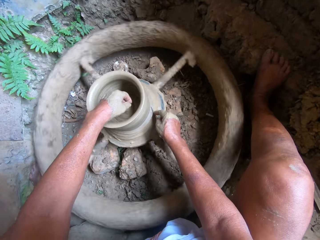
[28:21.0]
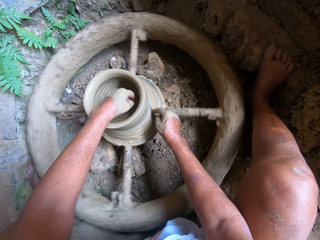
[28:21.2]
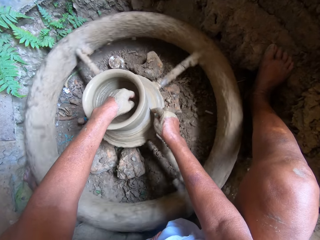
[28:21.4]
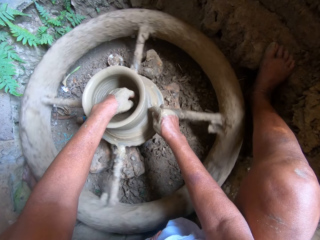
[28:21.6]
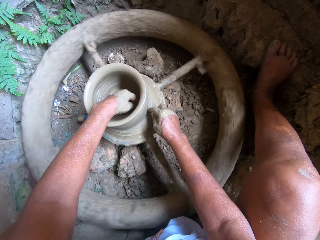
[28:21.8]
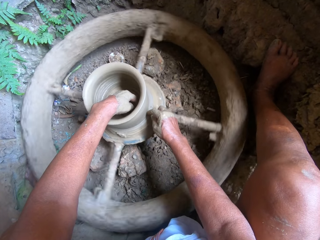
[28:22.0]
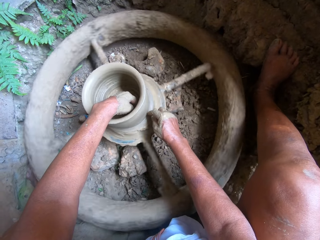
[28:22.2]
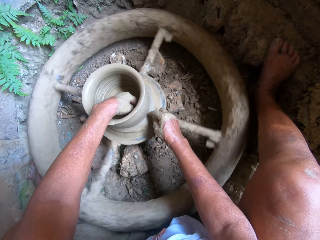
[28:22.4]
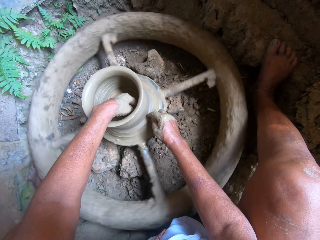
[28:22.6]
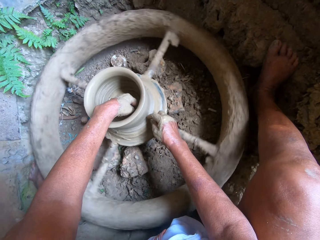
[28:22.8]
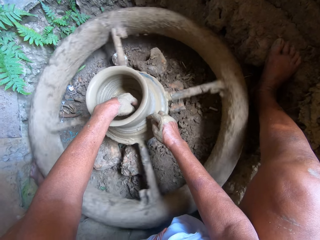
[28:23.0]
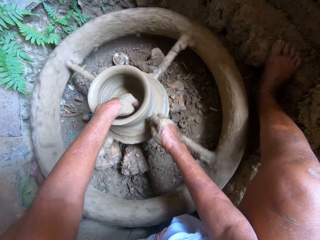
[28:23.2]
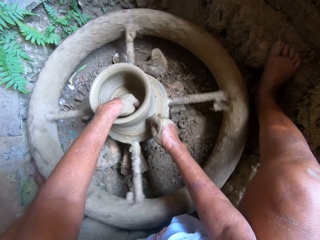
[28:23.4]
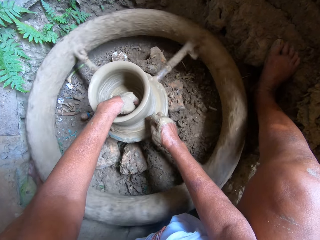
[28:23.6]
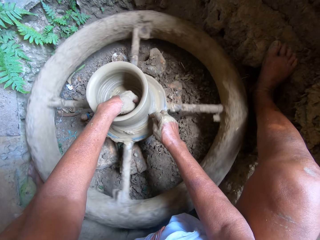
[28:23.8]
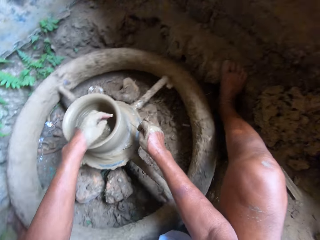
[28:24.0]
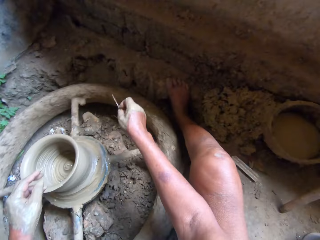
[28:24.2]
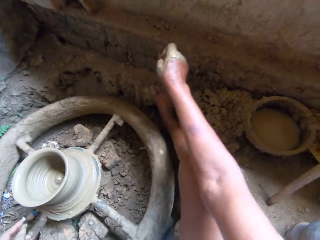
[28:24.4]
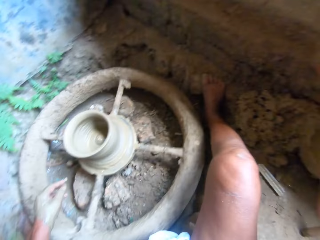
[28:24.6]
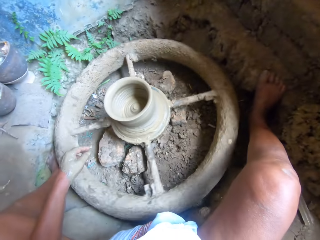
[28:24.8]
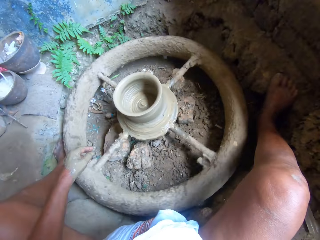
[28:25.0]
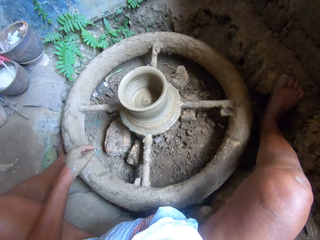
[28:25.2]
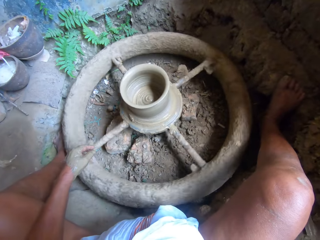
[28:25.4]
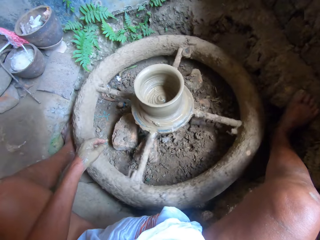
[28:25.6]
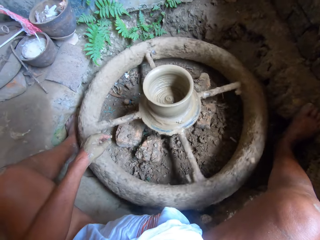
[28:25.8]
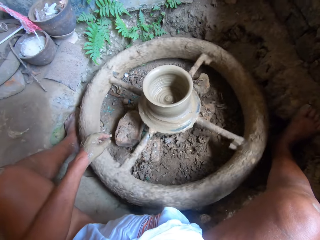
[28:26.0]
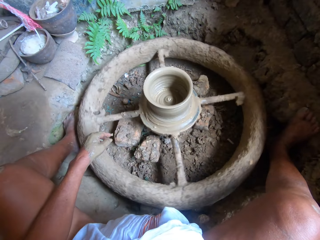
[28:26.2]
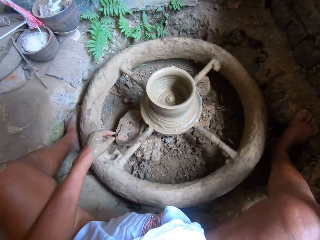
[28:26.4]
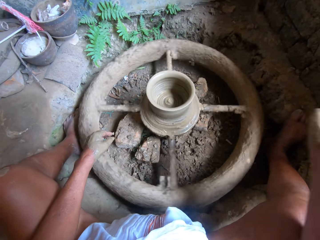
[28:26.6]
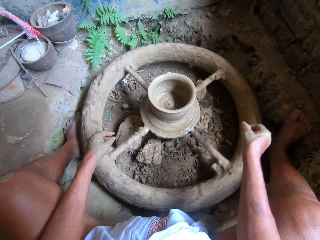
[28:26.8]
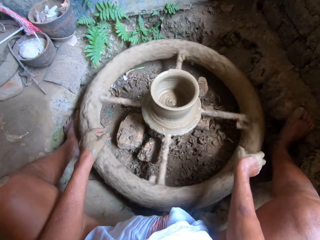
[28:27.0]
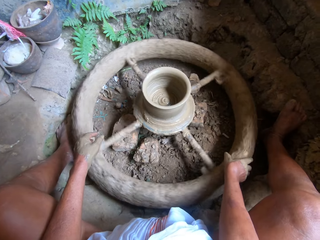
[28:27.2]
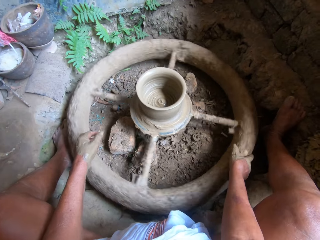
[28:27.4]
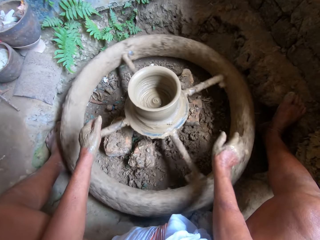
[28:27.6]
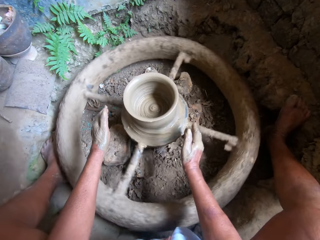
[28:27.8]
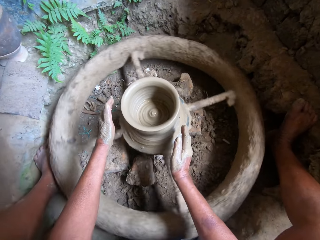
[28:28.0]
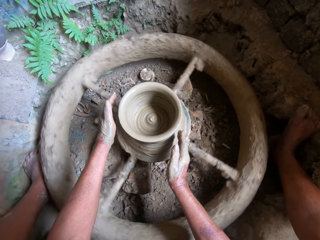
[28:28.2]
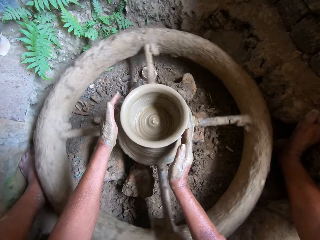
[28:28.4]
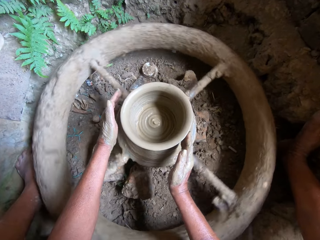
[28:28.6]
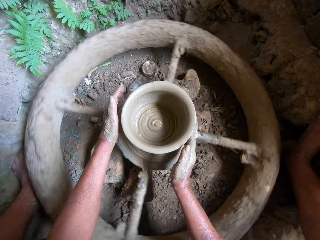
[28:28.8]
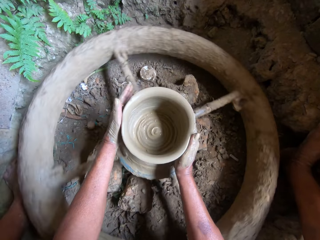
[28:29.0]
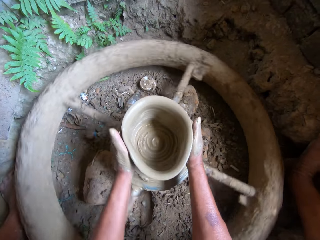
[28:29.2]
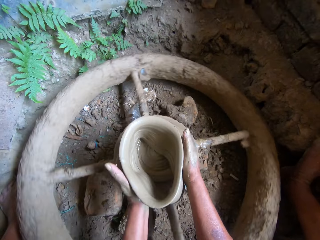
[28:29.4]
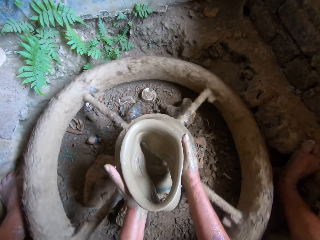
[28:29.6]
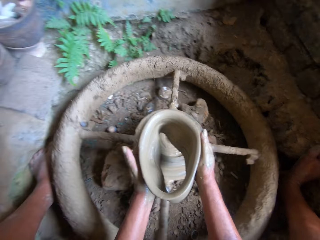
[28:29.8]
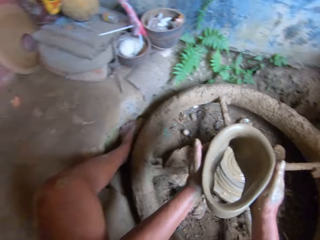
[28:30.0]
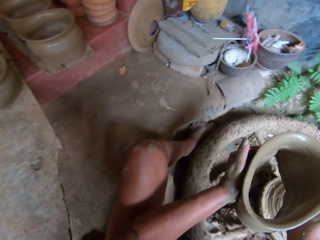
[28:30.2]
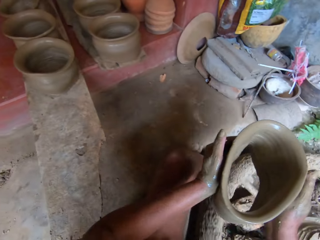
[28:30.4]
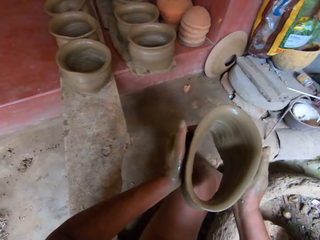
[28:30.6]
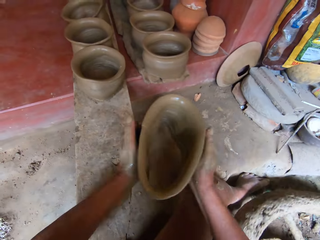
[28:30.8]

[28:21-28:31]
The camera wearer molds the clay with the stick or pin. She cuts the clay pot in her left hand on the throwing wheel with the pin in her right hand. She places the pin in her right hand on the pavement. She spins the throwing wheel on the ground with her right hand and holds the wheel with her right hand. She carries the clay pot from the throwing wheel with both hands.

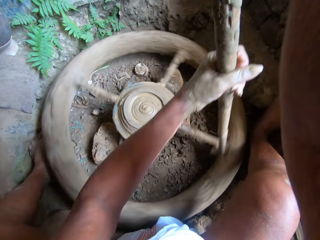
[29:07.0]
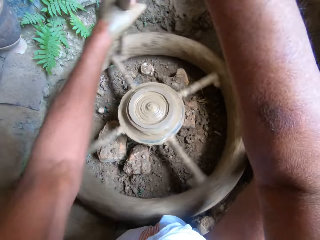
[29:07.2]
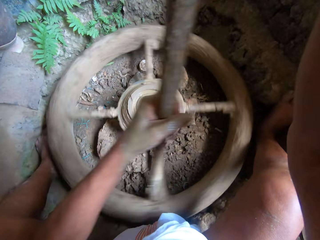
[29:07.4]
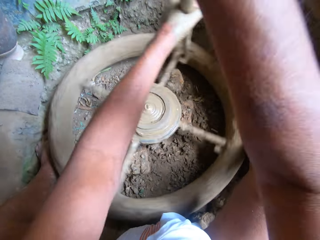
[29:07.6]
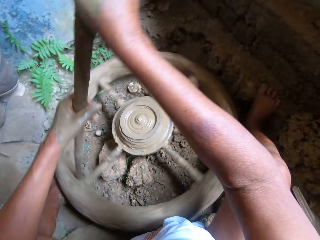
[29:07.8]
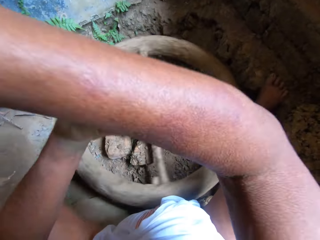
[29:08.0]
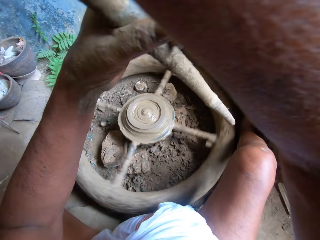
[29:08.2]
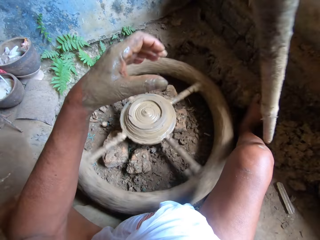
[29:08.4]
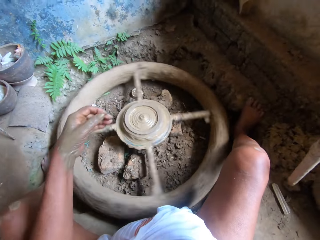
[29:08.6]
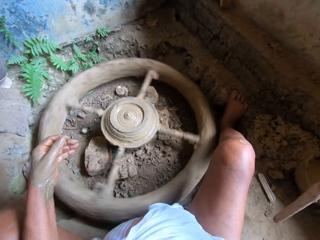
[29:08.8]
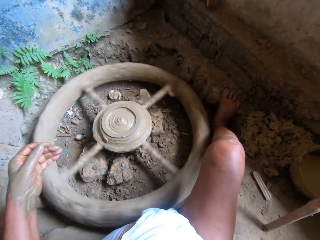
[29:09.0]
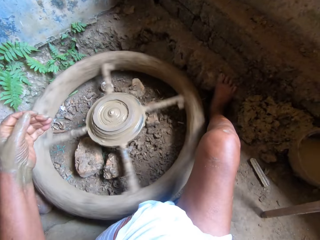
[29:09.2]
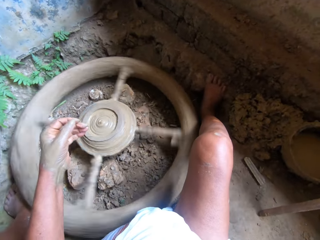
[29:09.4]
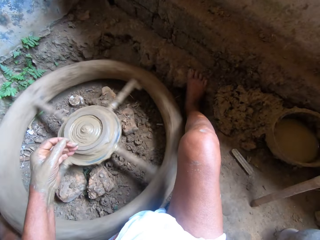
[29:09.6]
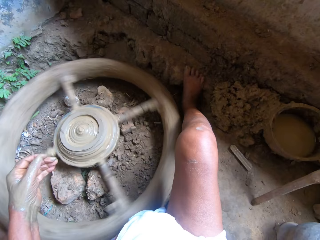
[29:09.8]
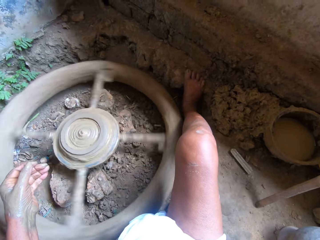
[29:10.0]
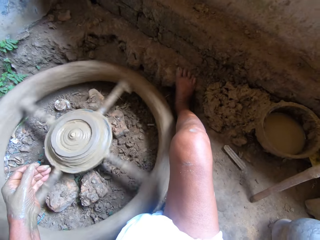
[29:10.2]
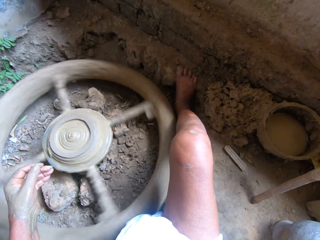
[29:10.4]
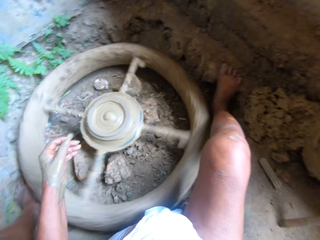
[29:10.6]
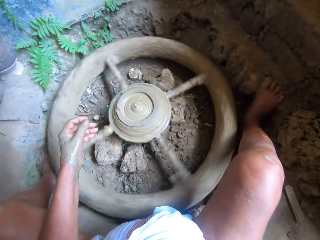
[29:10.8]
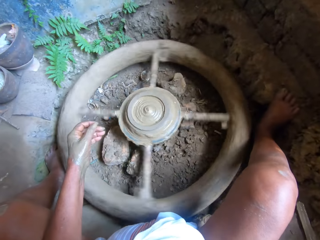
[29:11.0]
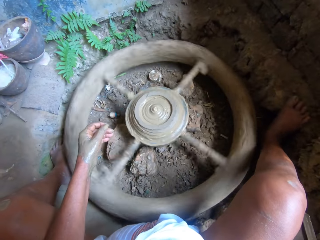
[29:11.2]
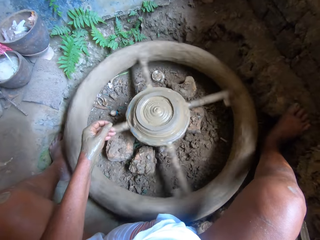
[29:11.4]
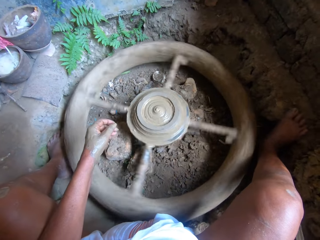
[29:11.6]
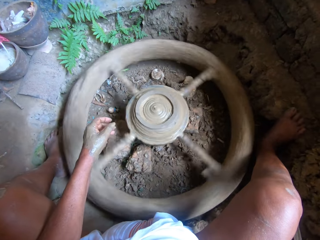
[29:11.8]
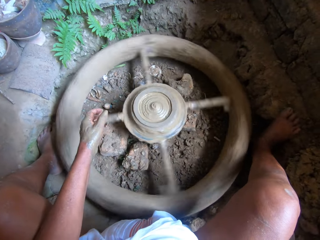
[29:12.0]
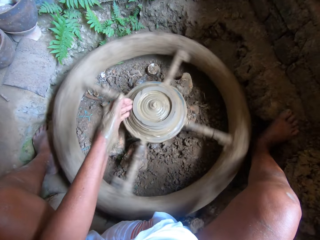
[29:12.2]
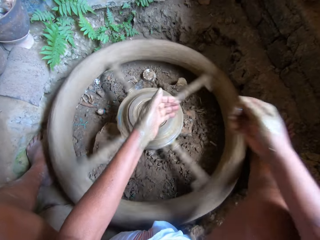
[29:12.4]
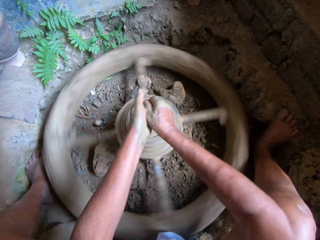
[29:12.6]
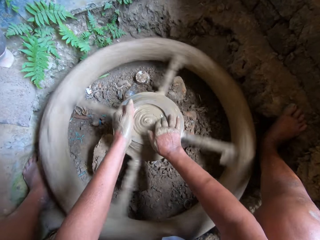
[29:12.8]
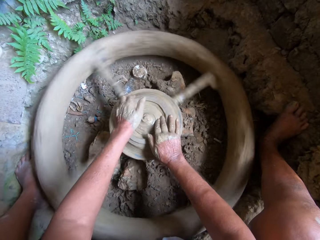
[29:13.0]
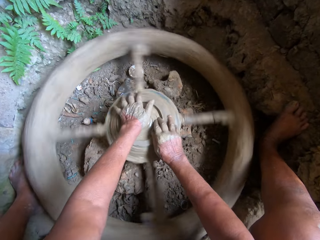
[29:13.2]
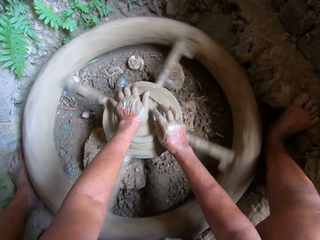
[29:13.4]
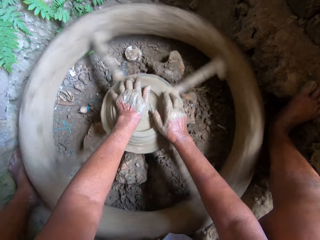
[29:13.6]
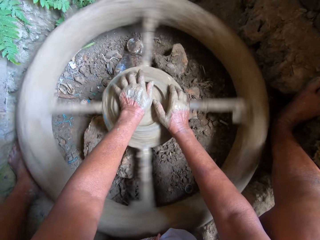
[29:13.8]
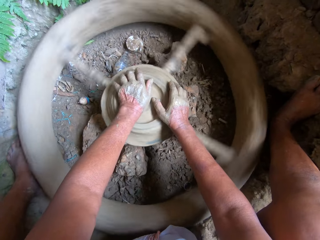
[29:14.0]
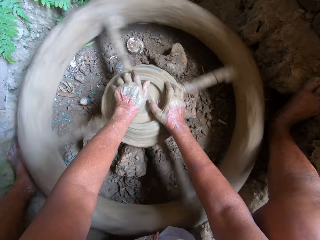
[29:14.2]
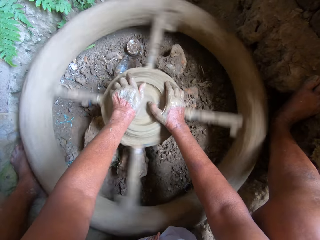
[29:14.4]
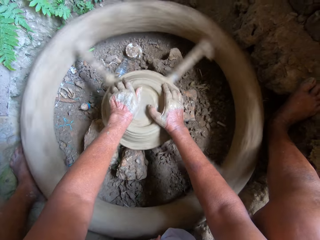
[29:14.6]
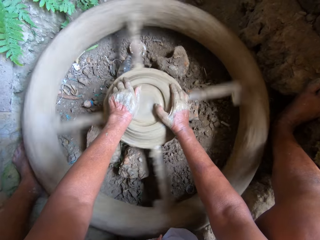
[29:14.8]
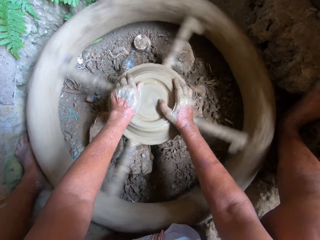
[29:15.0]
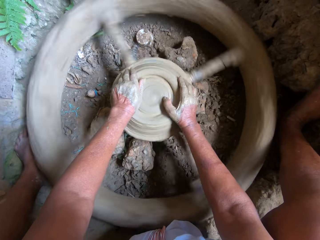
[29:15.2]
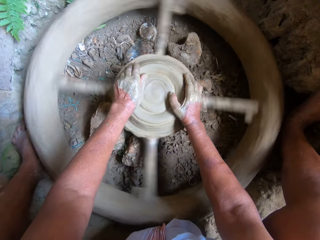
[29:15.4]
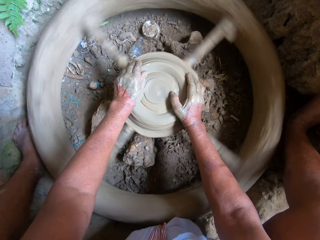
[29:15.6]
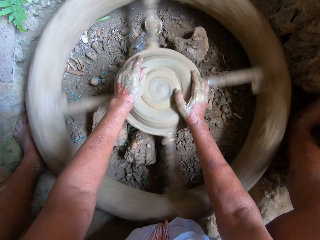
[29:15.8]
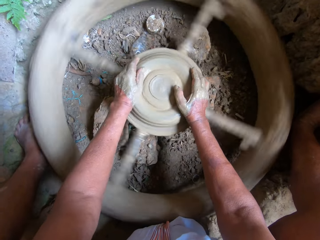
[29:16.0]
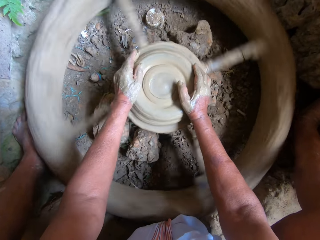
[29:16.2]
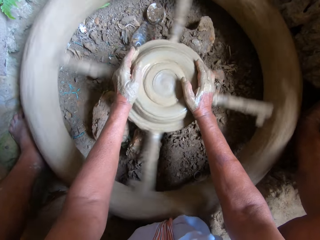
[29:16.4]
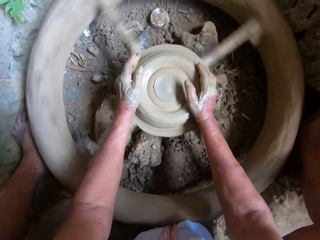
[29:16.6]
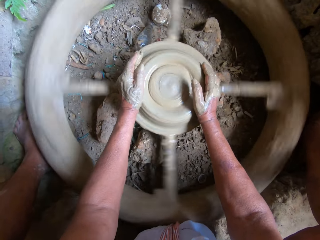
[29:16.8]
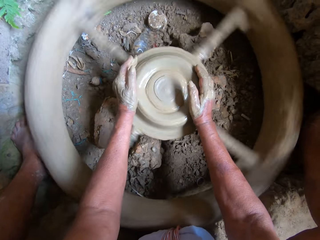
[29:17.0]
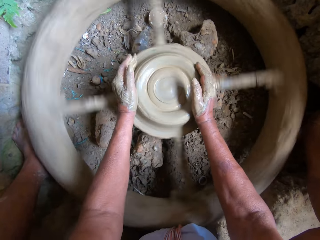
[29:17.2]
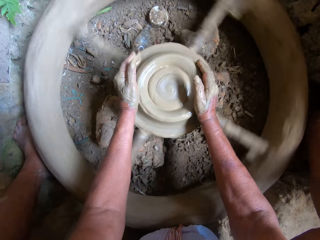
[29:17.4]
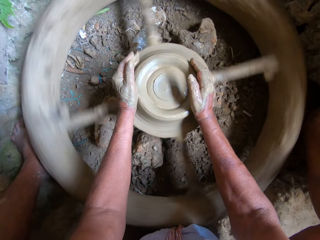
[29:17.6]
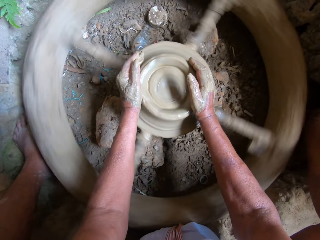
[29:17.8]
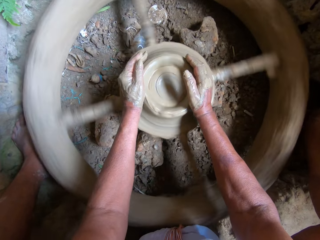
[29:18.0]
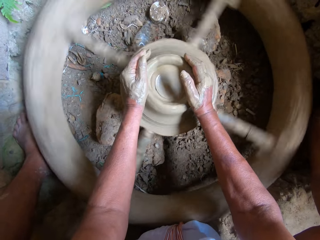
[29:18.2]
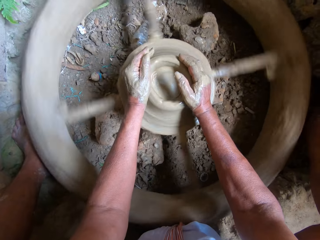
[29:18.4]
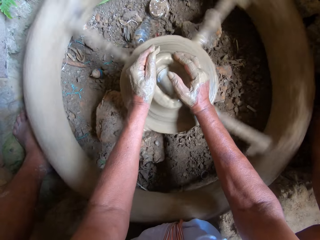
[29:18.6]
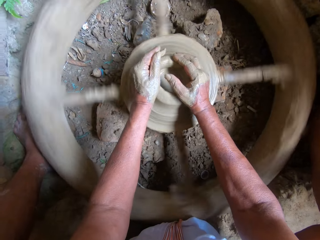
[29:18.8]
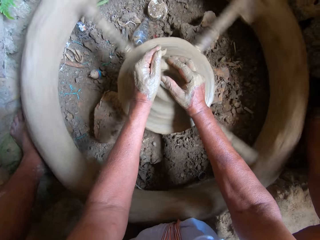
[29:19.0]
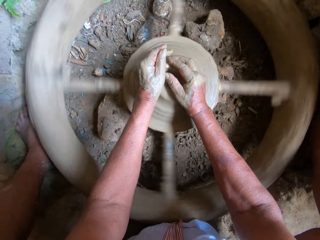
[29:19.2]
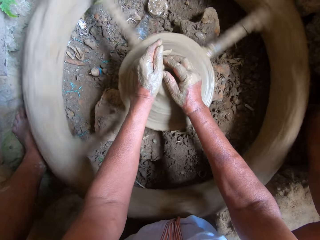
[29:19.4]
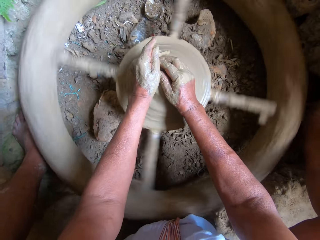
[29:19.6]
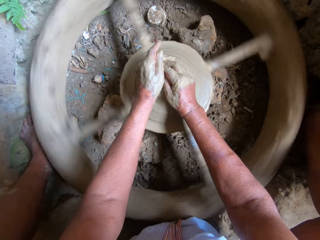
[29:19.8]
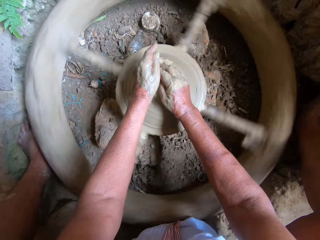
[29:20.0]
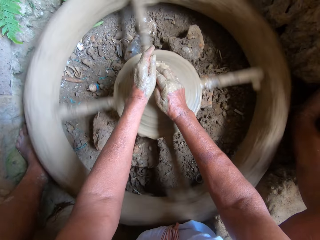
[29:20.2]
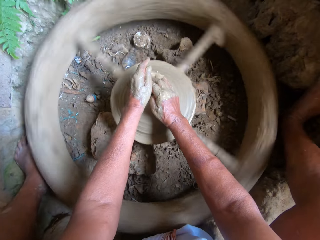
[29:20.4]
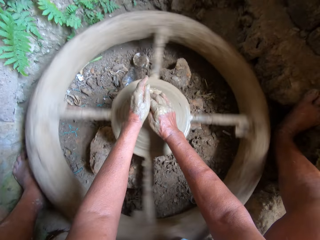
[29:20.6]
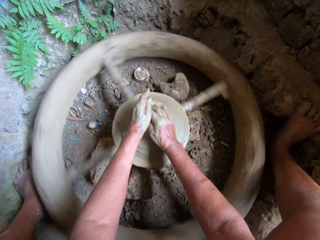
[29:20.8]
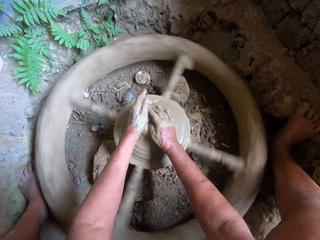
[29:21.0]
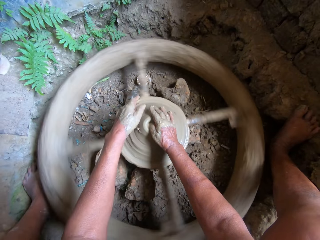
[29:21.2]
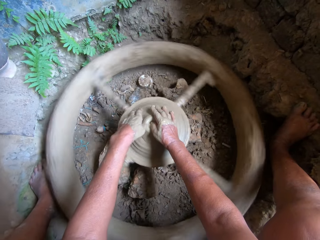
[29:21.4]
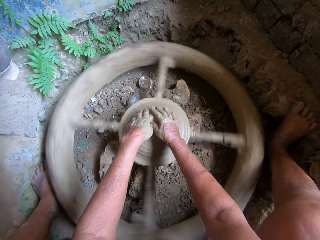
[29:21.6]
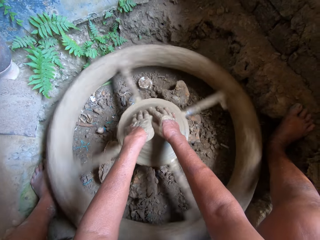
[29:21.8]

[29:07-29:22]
The camera wearer passes the stick from her left hand to her right hand. She places the stick in her right hand on the ground. She rubs her hands. She wets her hands. She moulds a clay pot on the throwing wheel with both hands.
